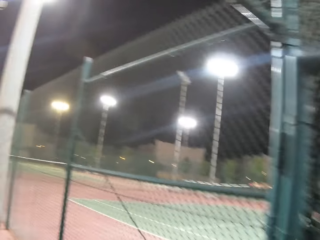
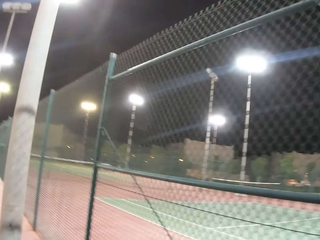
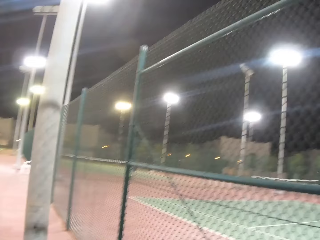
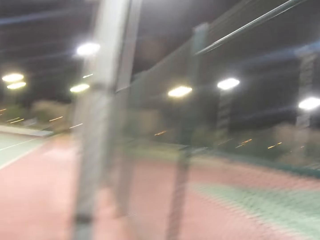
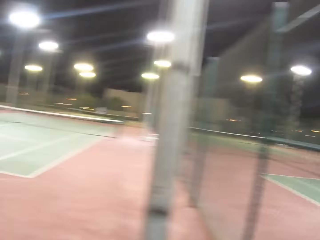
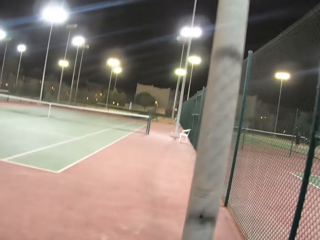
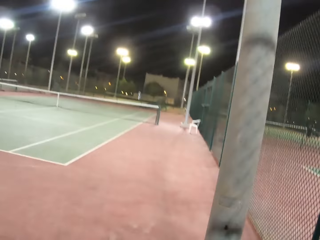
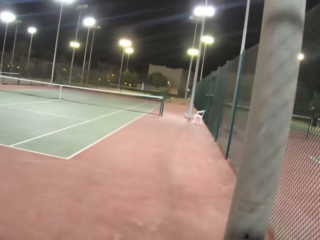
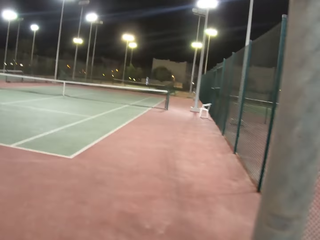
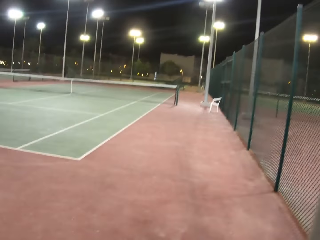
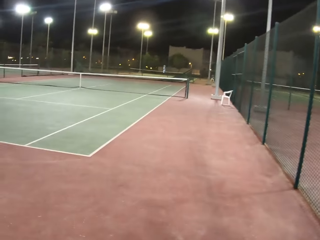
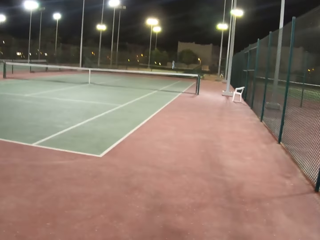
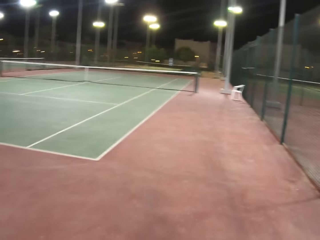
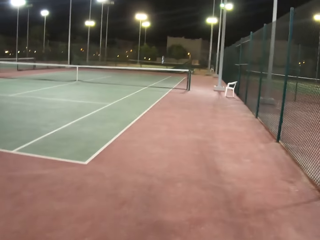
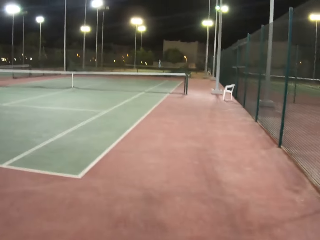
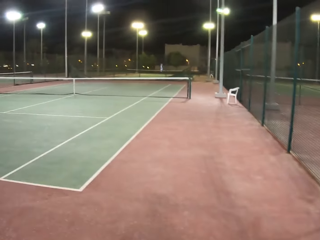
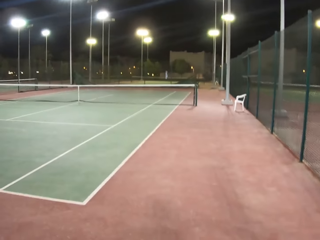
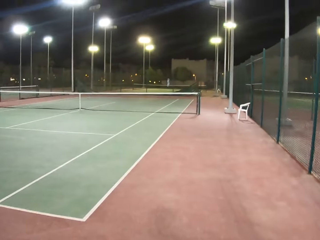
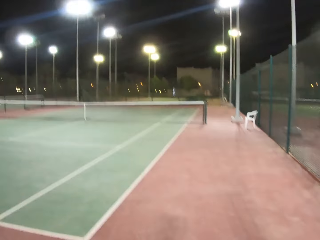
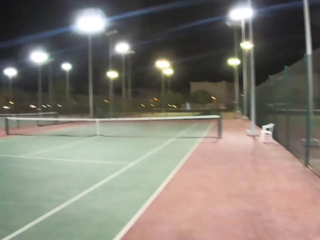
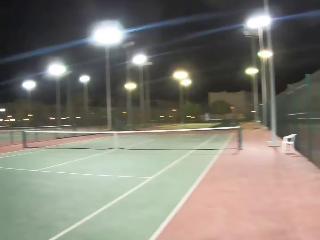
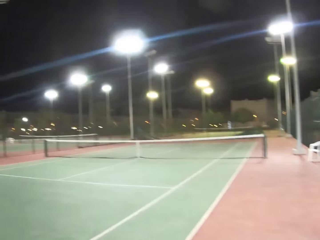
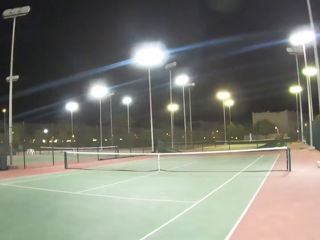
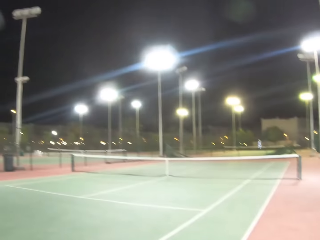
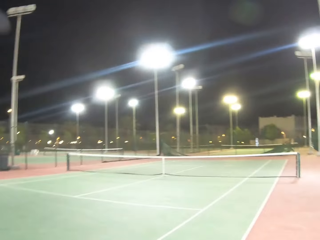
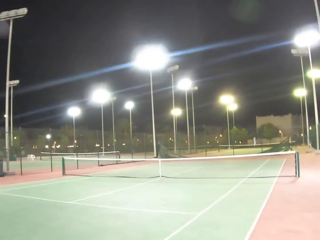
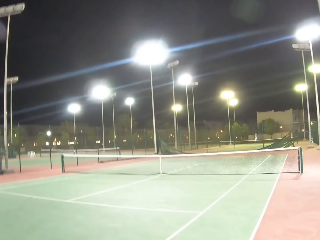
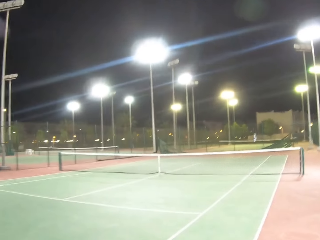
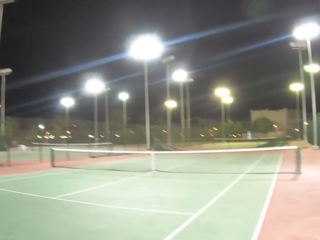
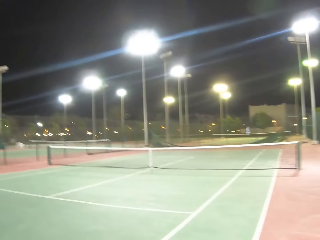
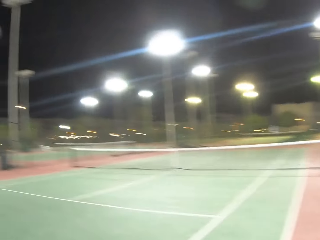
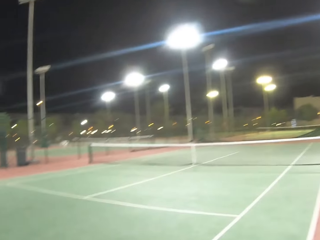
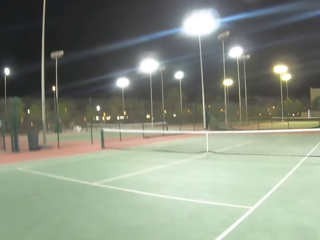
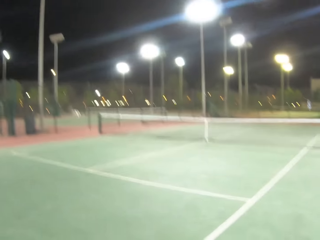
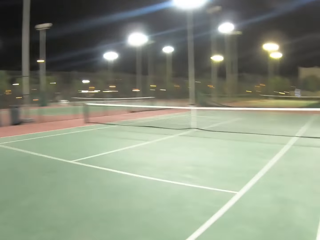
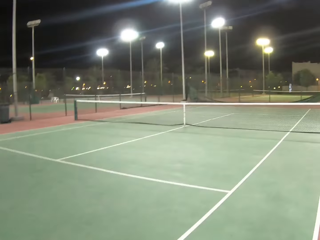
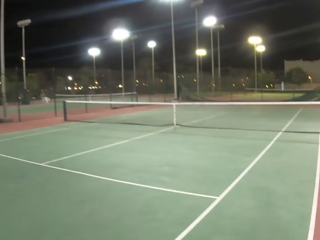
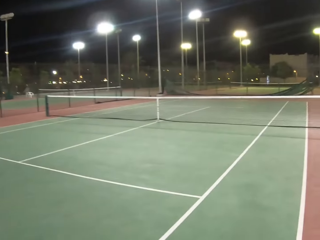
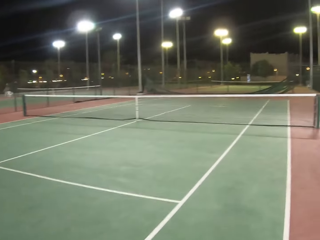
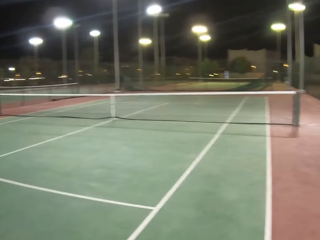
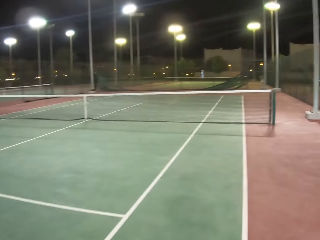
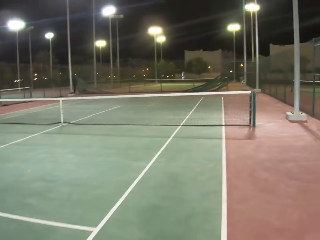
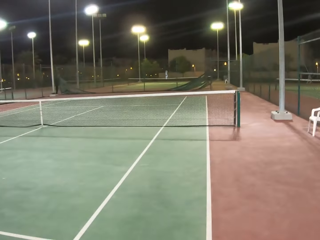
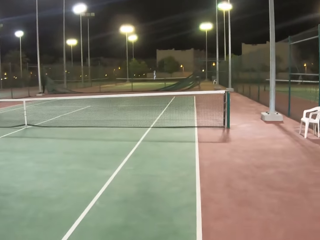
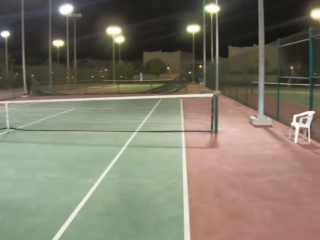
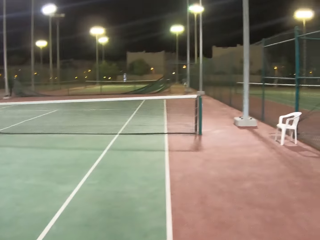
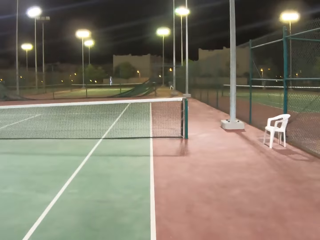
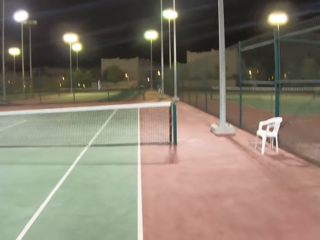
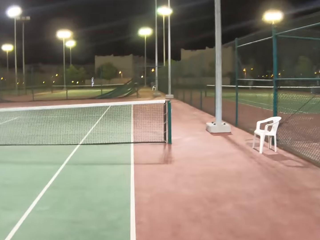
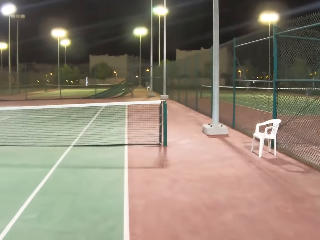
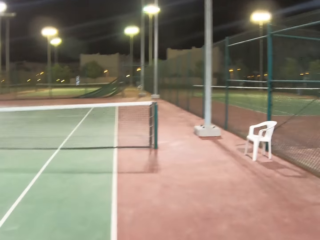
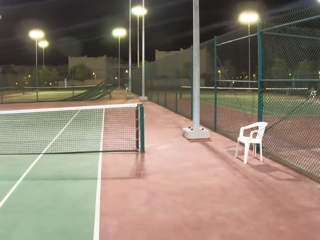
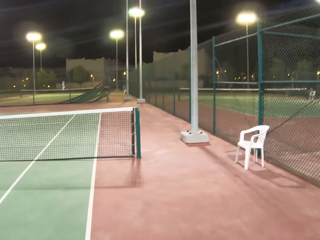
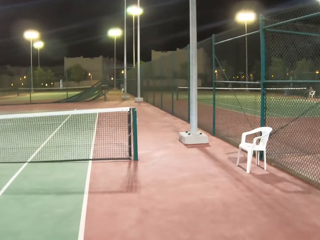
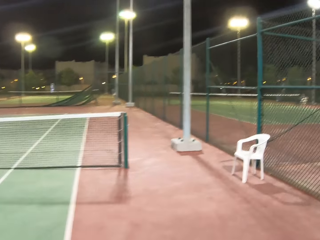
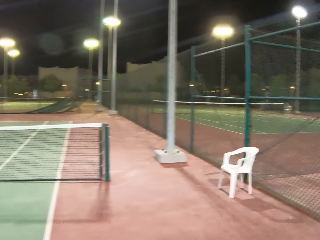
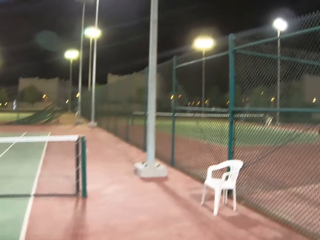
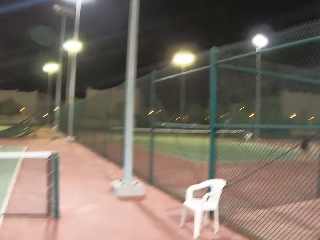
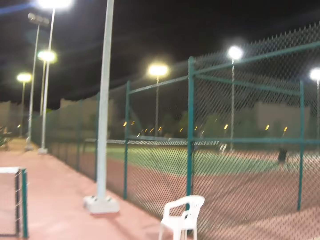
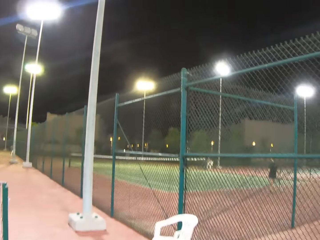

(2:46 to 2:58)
The camera wearer enters a tennis court. They walk around in the tennis court.

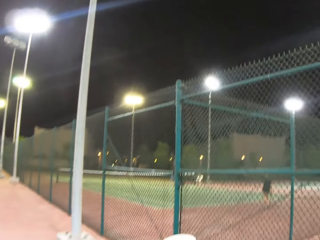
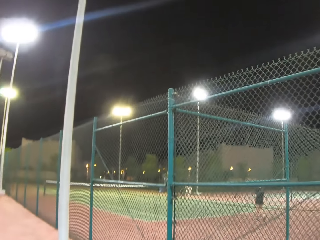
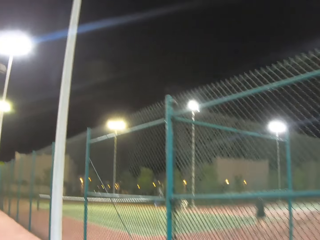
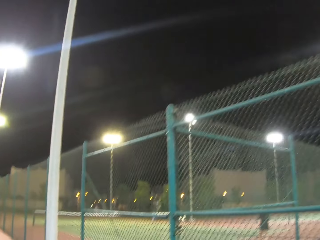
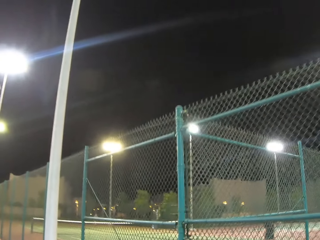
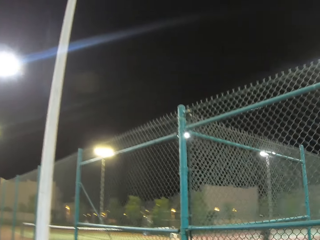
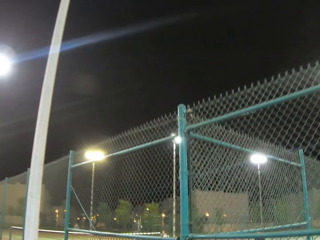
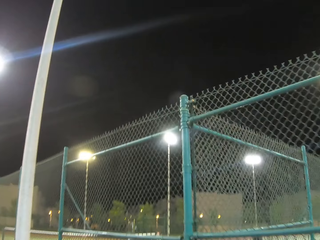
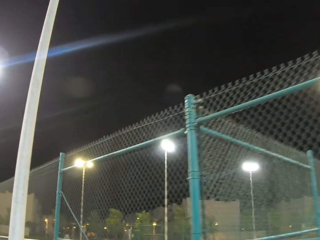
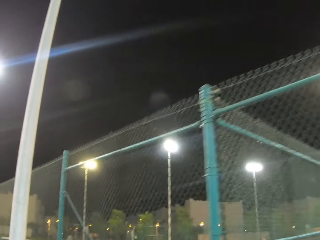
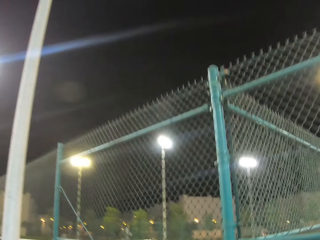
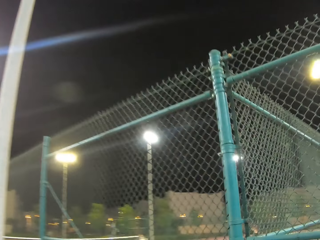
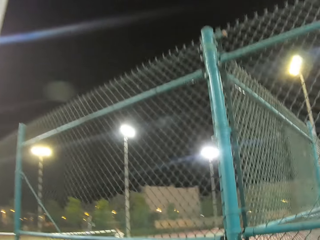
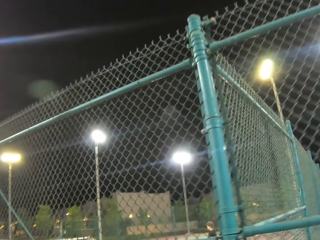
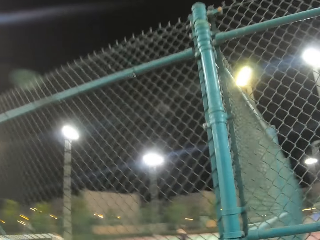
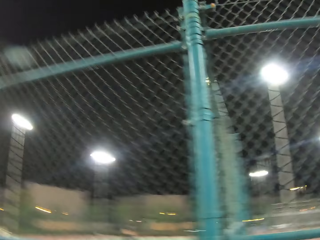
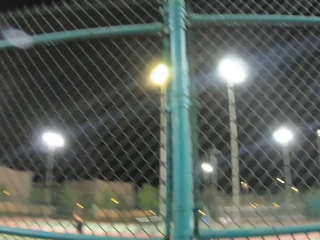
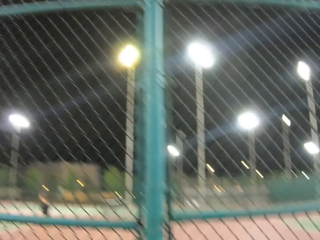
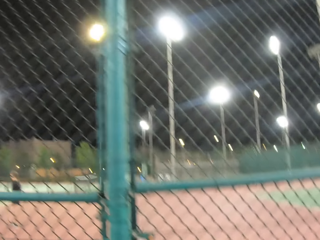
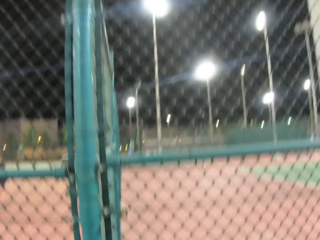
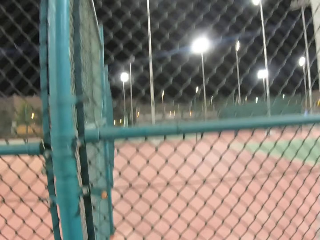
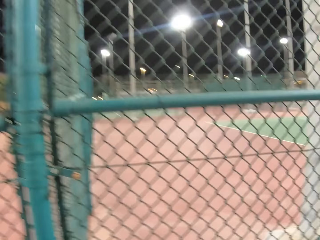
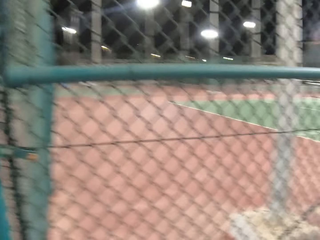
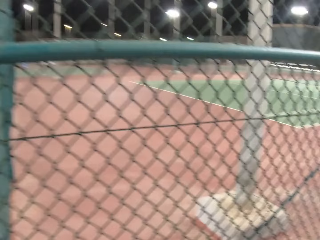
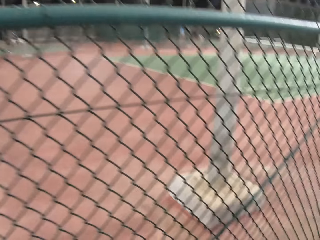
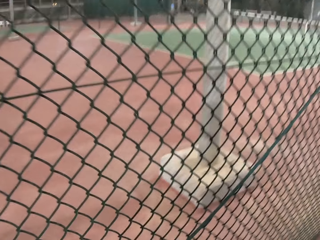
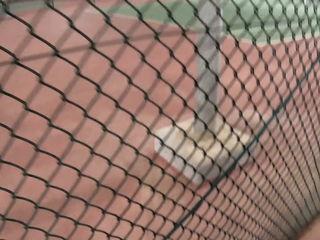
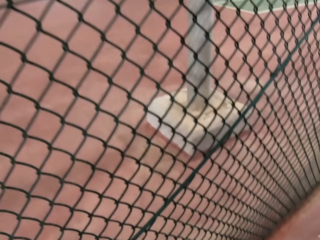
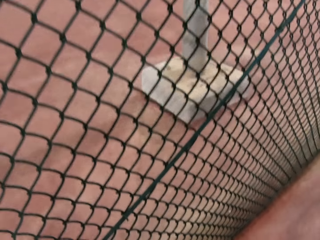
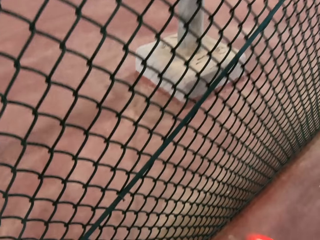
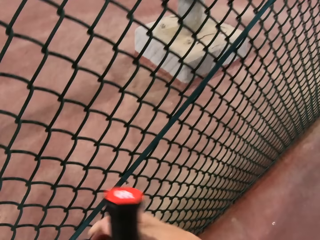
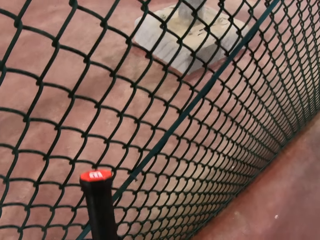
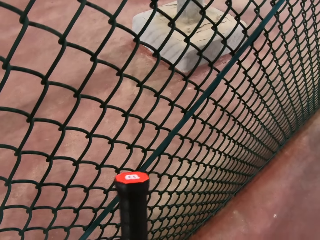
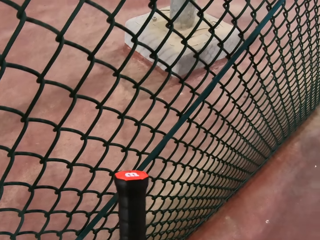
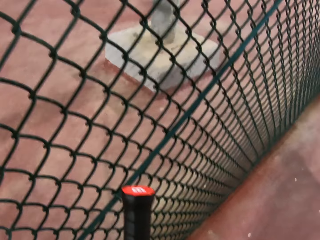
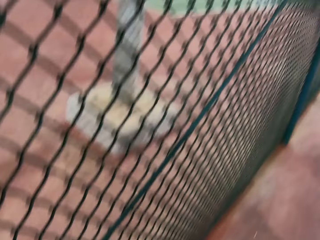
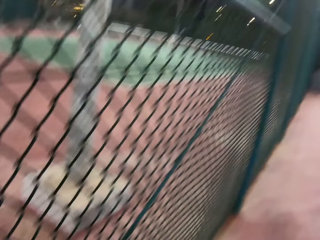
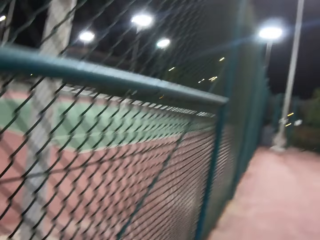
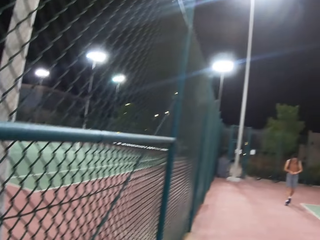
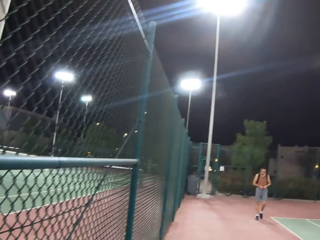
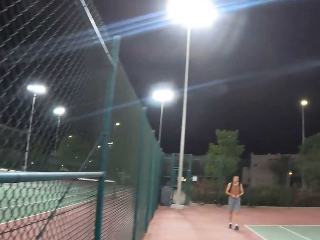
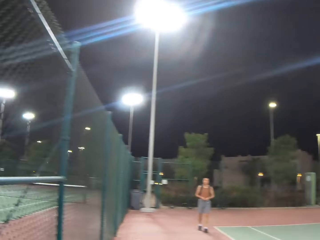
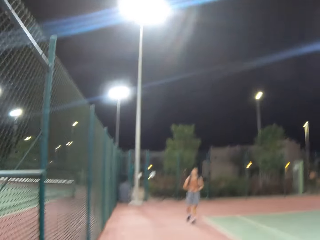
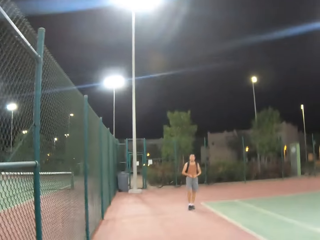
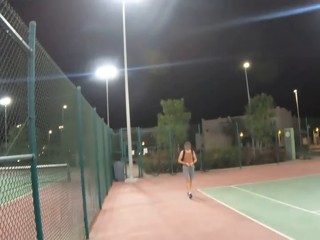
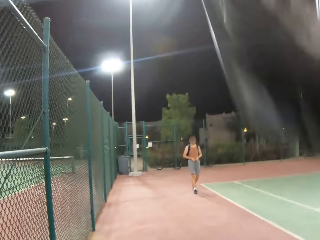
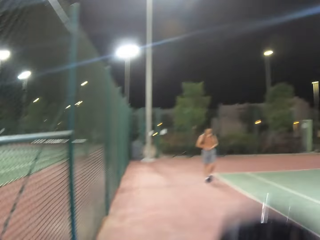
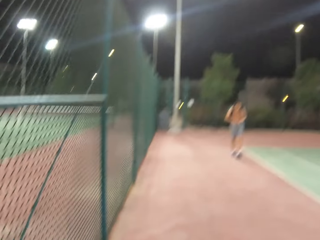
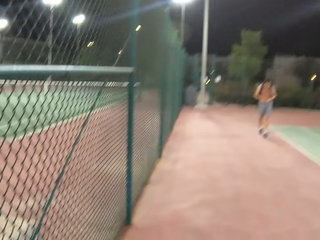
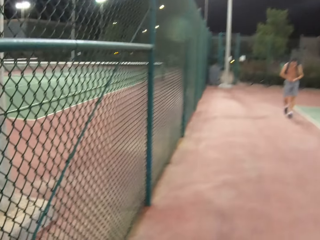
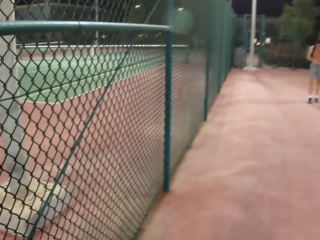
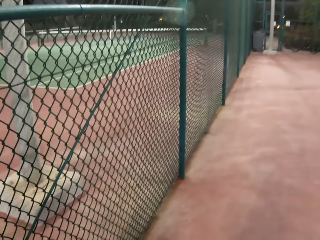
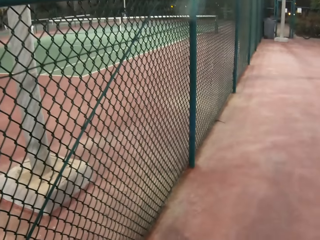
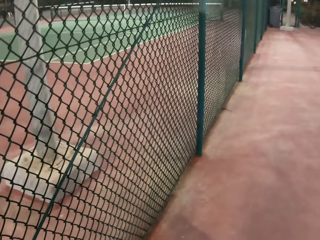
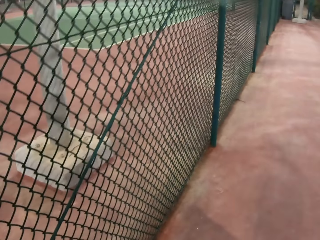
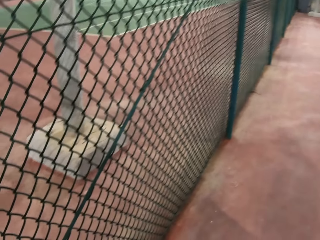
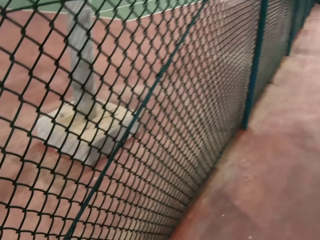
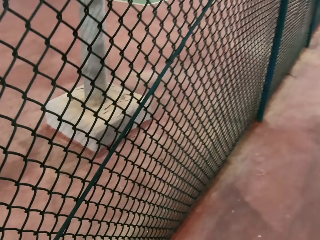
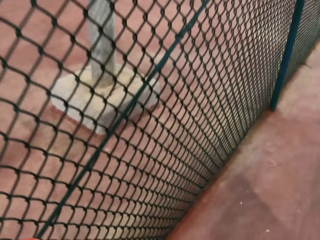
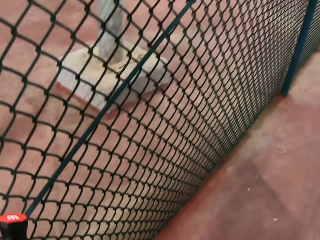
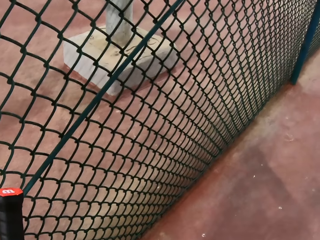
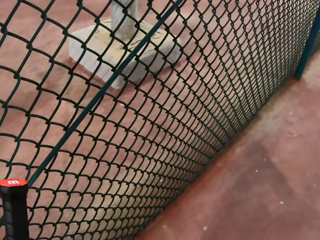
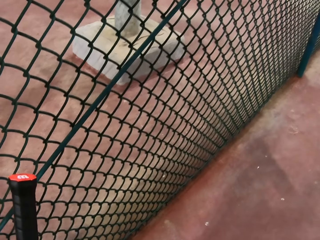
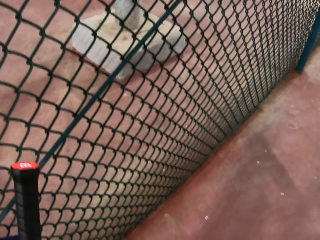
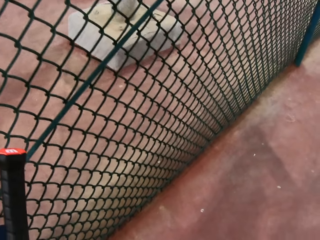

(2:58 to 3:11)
The camera wearer holds a tennis racket in the court. They pick the racket with a hand. A man walks in the tennis court. The camera wearer removes a bicycle helmet with both hands.
